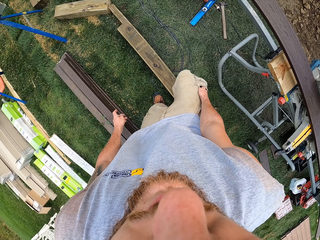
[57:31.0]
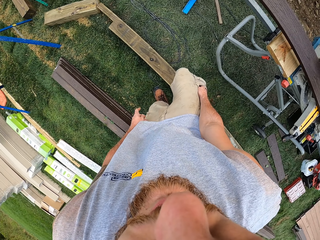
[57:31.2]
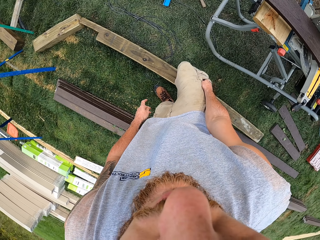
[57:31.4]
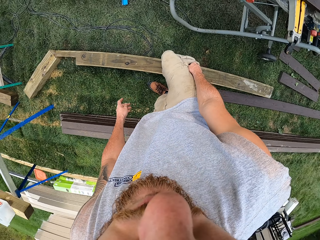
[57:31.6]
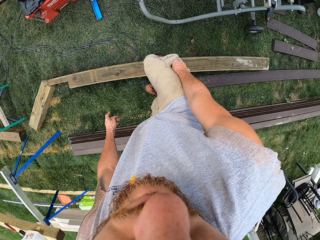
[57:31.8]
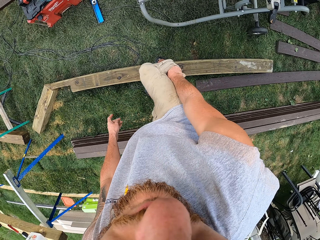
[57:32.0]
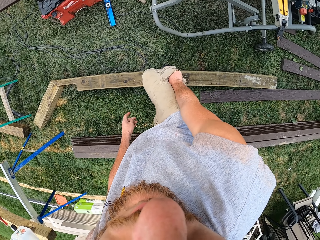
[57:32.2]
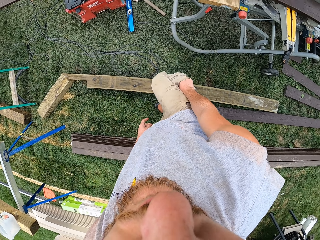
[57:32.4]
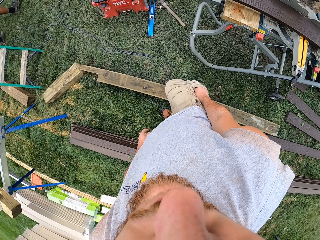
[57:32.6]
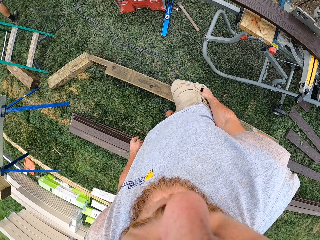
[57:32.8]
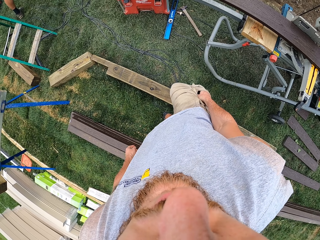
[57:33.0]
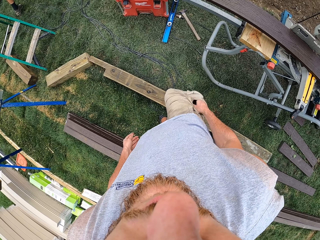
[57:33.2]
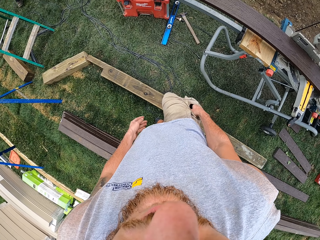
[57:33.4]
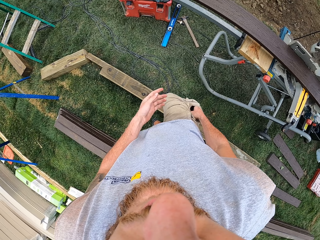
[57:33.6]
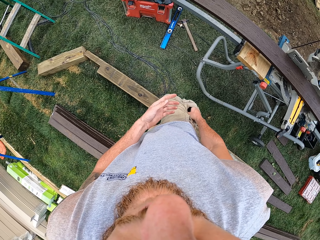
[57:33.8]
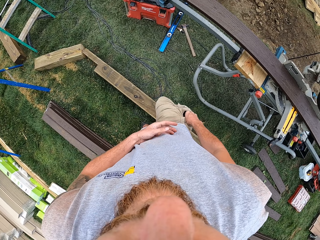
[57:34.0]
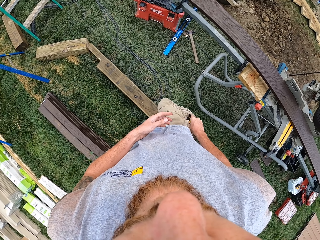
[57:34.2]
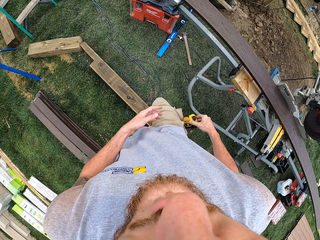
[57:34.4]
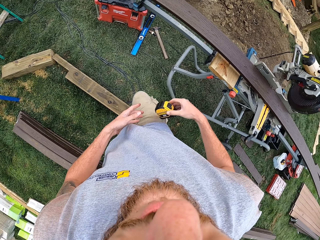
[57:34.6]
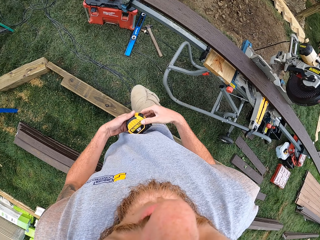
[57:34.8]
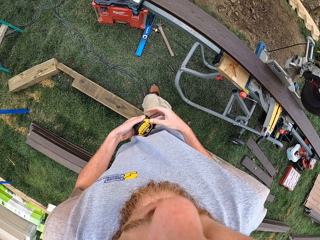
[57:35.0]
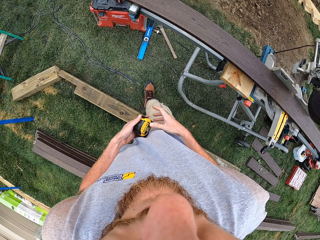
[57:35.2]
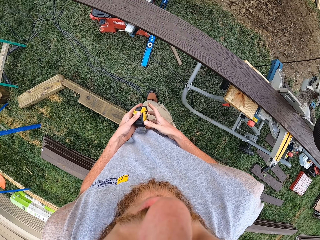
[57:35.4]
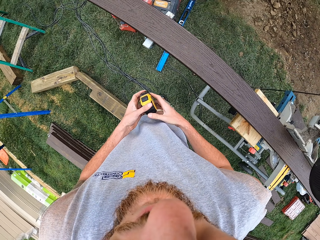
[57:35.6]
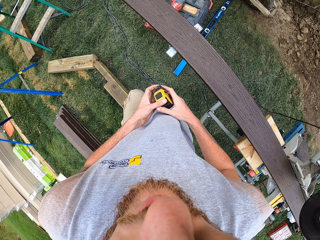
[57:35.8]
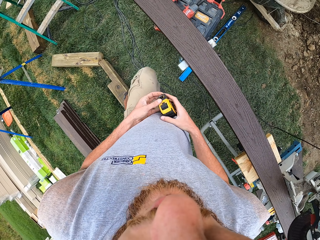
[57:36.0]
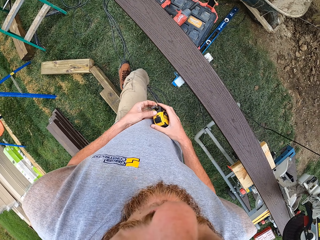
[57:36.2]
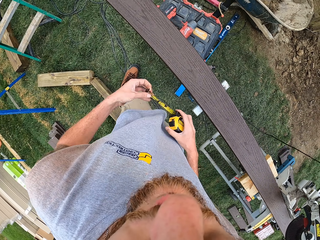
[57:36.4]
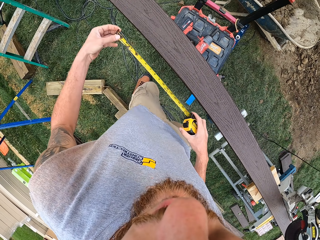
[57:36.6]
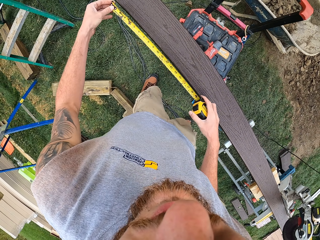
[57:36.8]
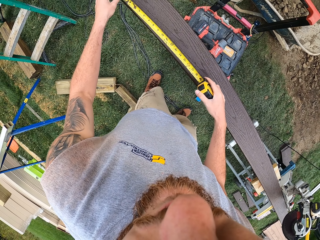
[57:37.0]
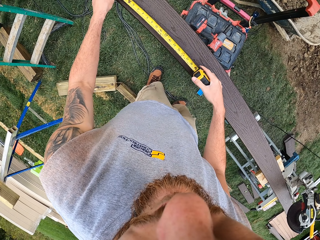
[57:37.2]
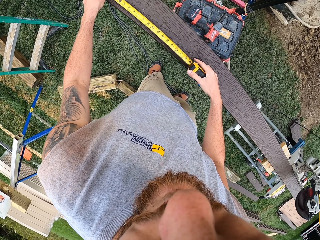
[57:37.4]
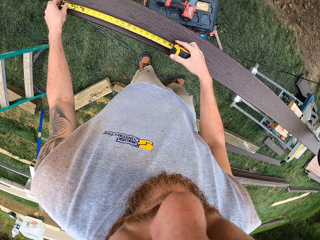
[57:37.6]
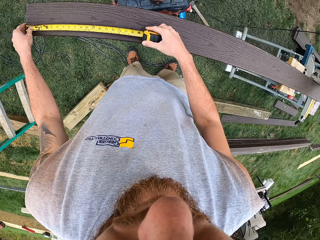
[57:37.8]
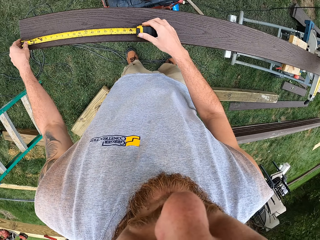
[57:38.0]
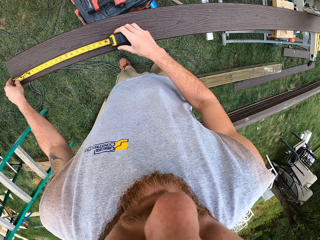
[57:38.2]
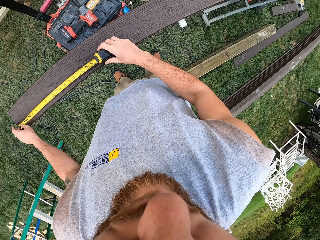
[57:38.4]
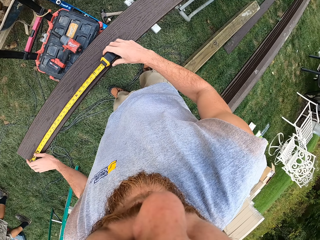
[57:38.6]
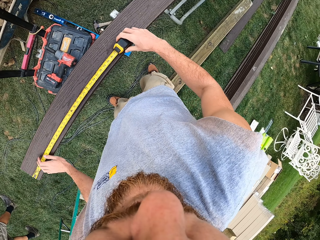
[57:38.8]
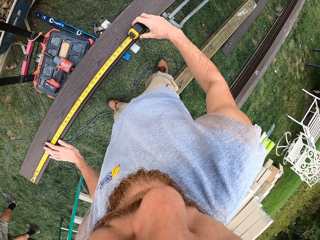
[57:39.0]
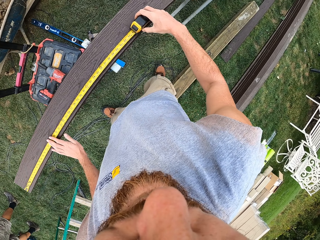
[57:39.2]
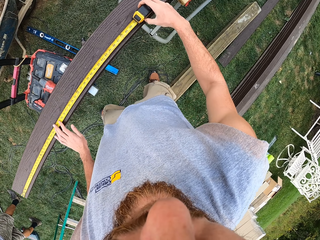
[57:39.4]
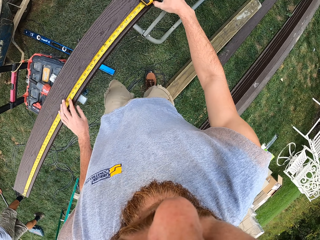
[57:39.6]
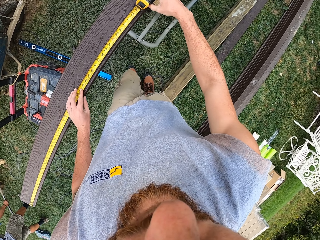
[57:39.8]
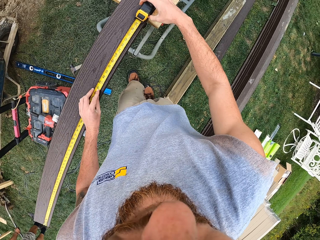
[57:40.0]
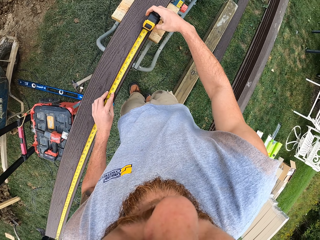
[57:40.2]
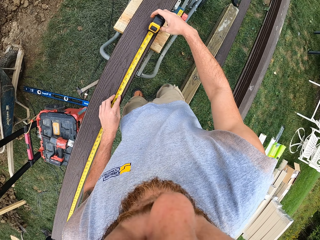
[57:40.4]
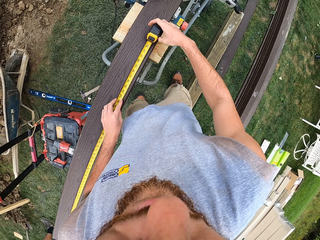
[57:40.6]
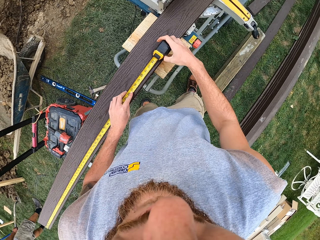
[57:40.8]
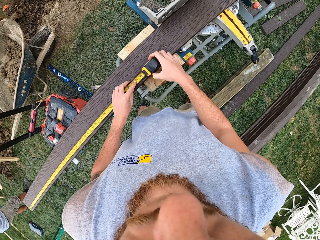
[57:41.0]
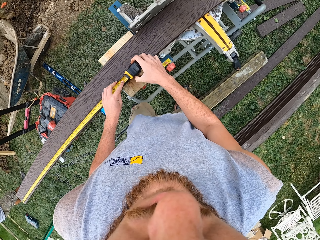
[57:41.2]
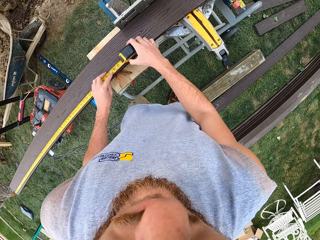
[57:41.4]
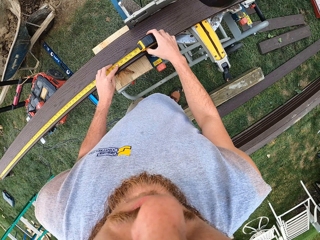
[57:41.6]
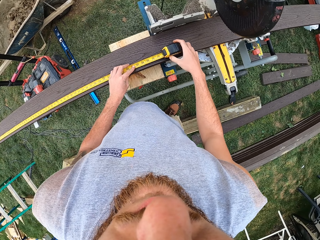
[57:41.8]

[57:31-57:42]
The camera wearer collects a tape measure. They pull out the tape measure. They measure the wood on the cutting machine.

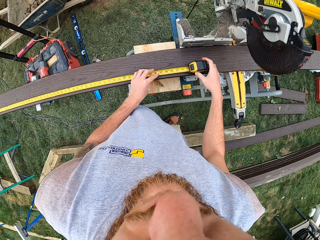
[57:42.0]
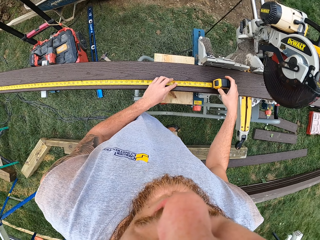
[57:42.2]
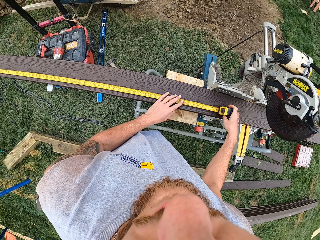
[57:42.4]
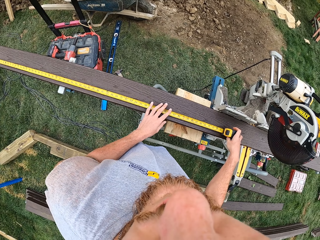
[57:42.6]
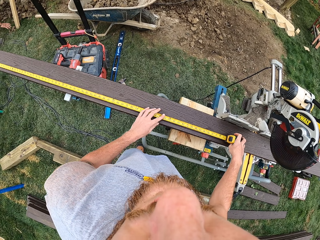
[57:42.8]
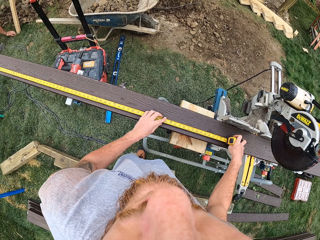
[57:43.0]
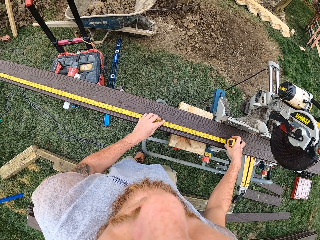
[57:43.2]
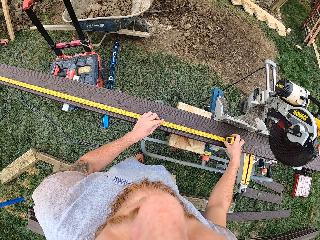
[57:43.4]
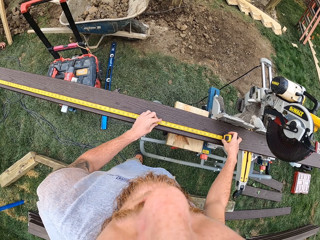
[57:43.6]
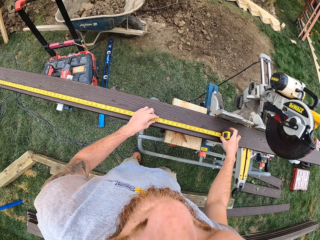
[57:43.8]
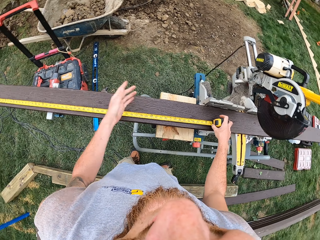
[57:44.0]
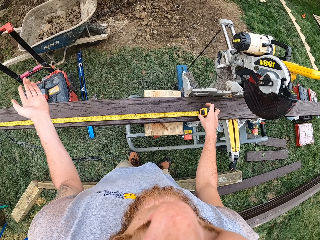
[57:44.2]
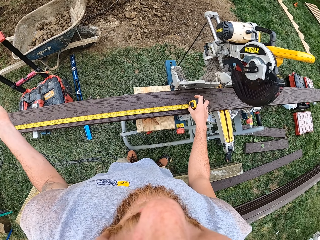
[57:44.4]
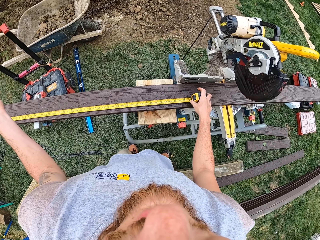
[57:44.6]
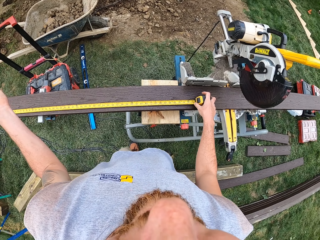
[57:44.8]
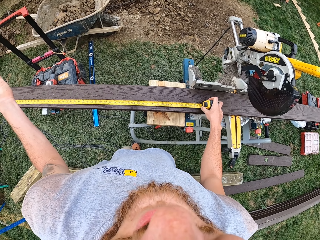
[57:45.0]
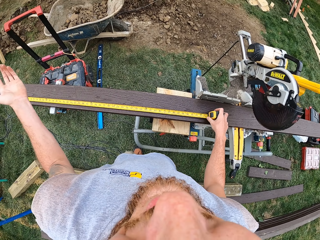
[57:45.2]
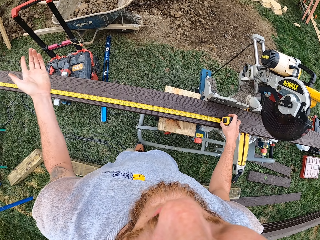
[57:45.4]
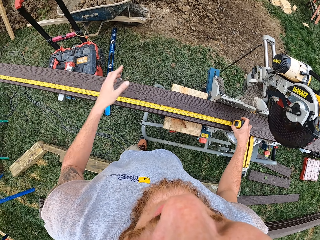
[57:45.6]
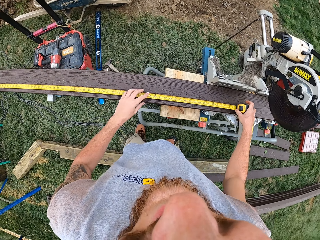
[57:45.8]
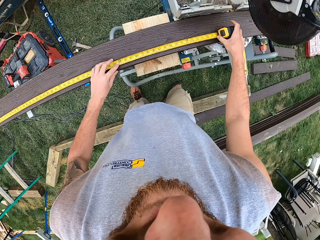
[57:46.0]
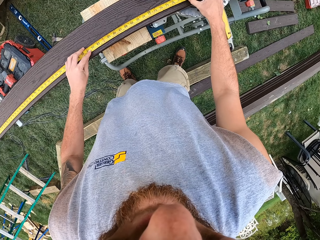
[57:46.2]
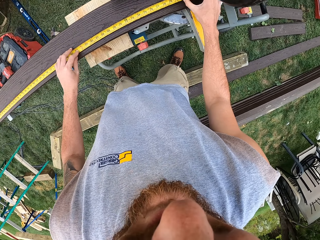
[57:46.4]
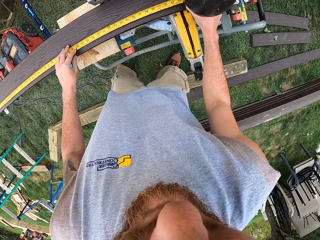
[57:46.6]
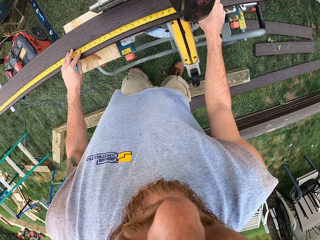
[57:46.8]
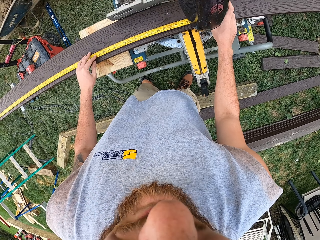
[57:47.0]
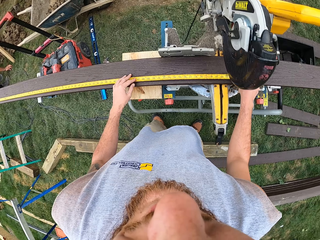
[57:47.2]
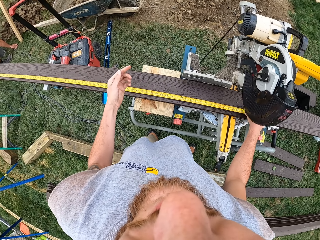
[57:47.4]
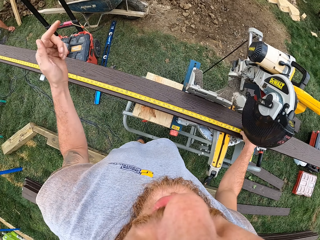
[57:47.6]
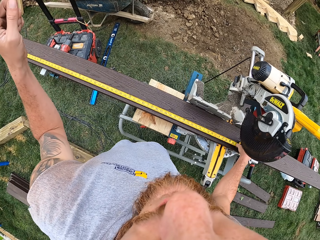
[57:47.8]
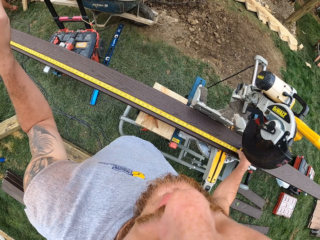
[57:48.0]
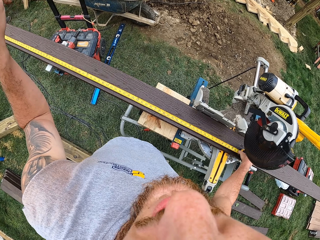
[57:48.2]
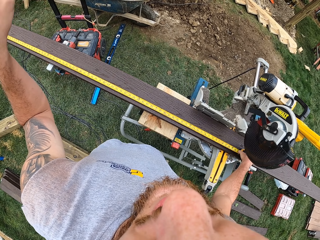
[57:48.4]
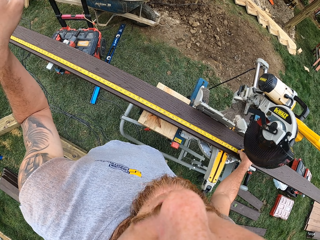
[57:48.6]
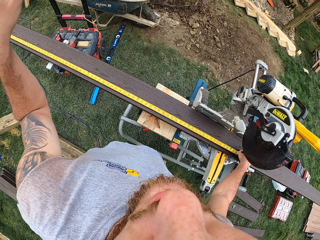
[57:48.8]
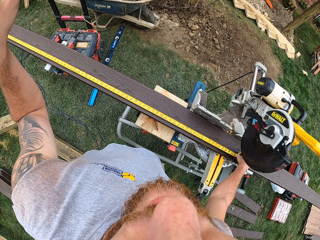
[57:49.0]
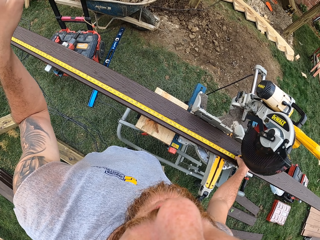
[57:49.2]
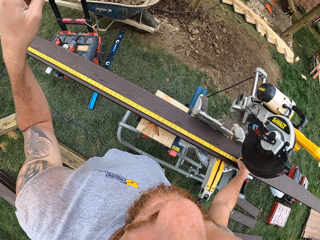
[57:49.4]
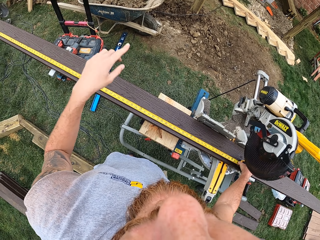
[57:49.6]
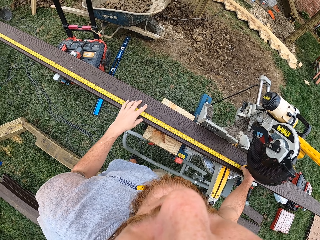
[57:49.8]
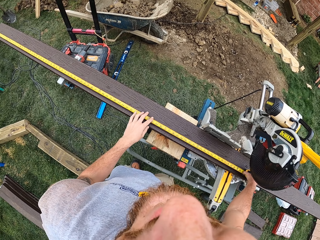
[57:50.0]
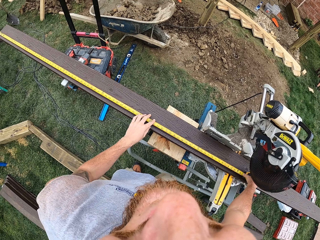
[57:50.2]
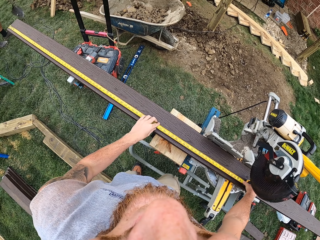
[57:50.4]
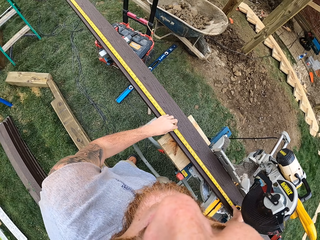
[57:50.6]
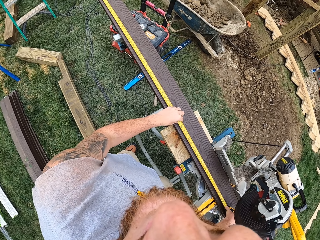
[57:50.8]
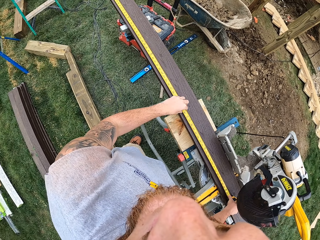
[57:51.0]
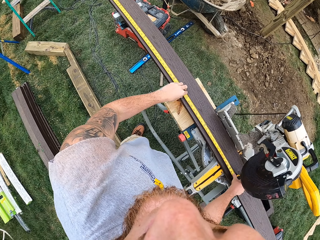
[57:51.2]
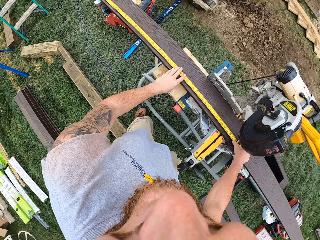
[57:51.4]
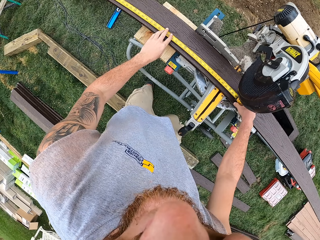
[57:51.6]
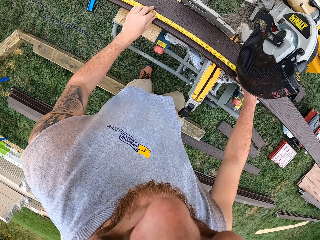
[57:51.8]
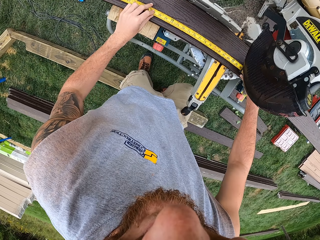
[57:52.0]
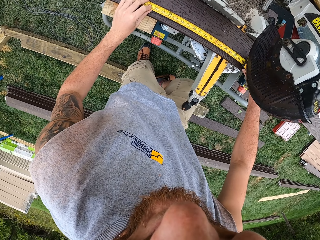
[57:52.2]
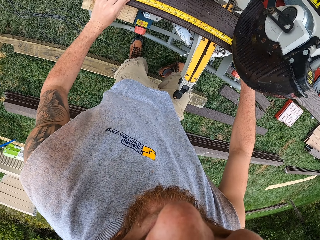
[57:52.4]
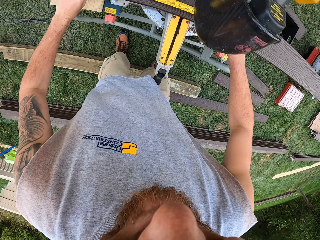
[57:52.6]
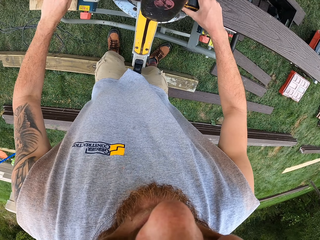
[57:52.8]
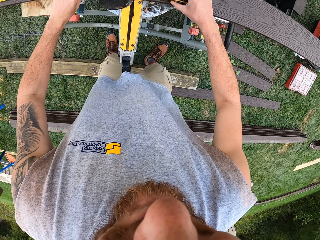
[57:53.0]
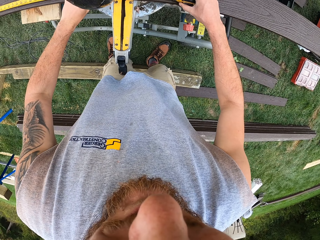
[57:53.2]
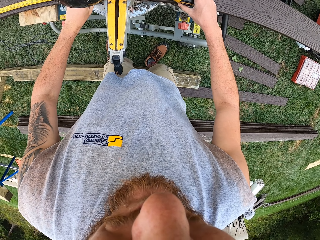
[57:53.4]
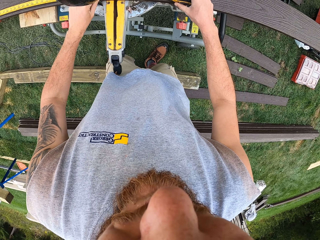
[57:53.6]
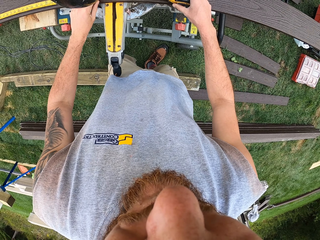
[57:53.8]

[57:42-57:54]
The camera wearer interacts with something.
